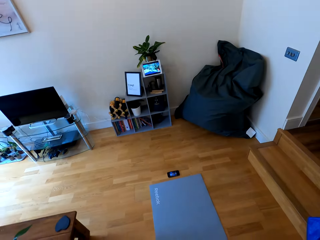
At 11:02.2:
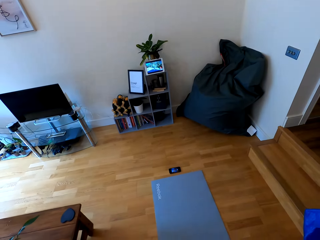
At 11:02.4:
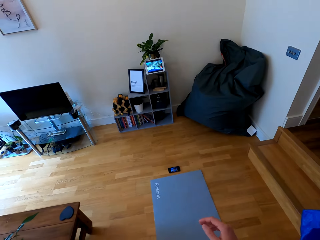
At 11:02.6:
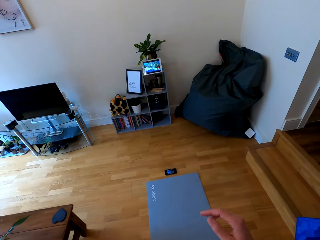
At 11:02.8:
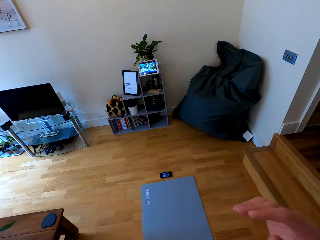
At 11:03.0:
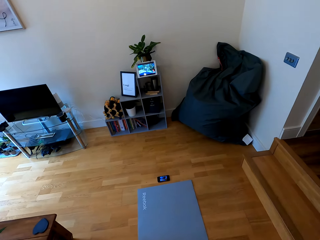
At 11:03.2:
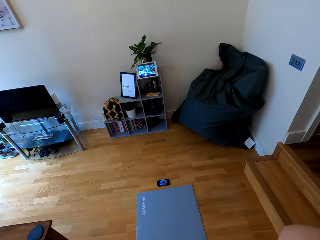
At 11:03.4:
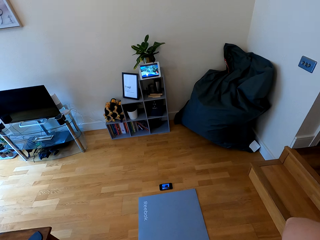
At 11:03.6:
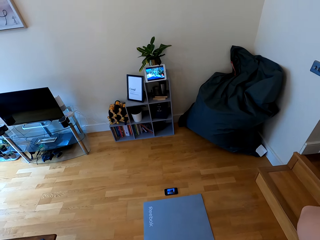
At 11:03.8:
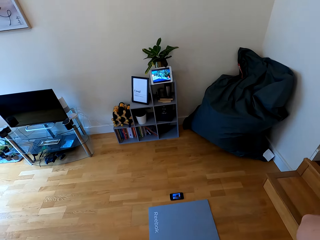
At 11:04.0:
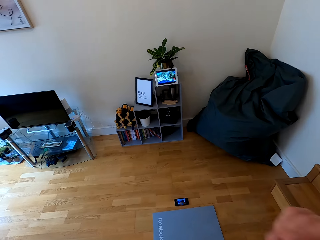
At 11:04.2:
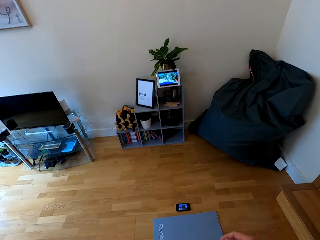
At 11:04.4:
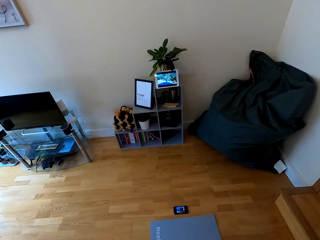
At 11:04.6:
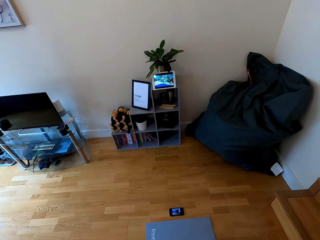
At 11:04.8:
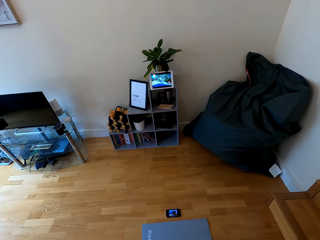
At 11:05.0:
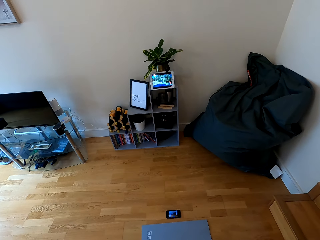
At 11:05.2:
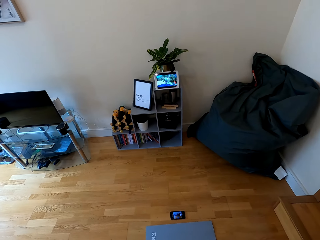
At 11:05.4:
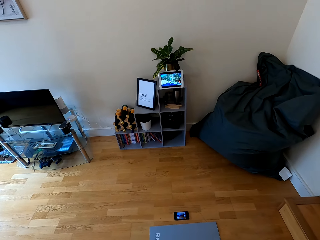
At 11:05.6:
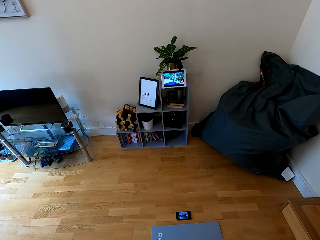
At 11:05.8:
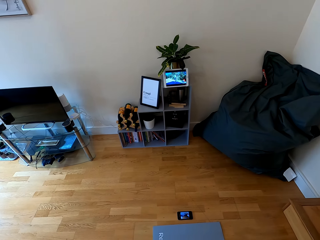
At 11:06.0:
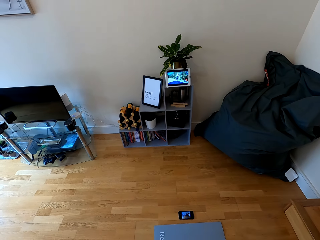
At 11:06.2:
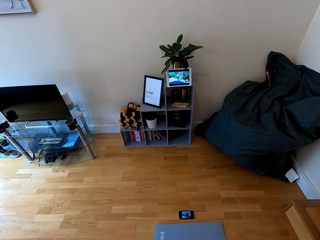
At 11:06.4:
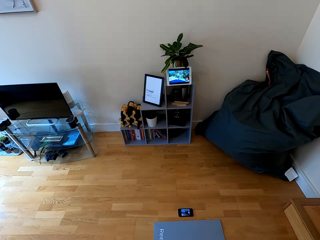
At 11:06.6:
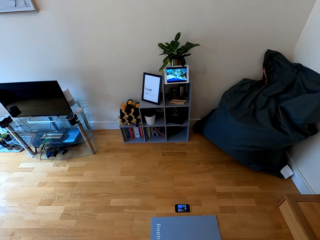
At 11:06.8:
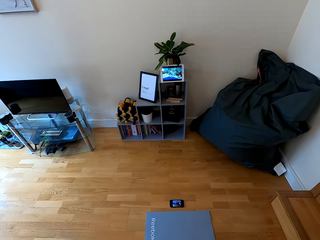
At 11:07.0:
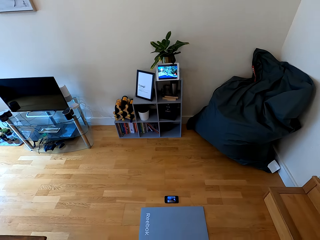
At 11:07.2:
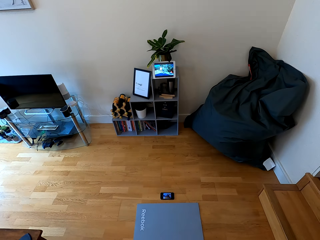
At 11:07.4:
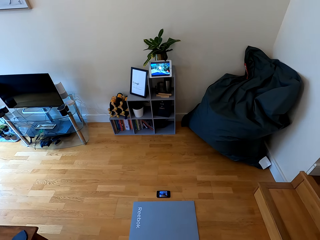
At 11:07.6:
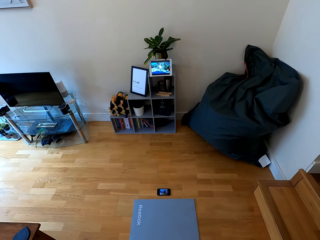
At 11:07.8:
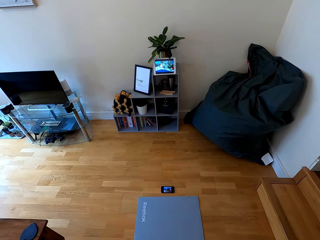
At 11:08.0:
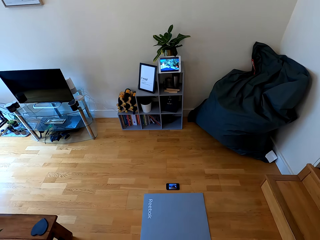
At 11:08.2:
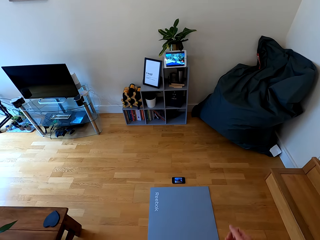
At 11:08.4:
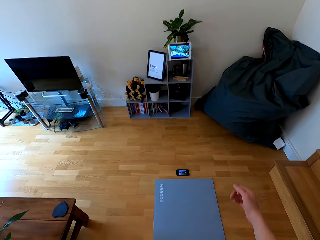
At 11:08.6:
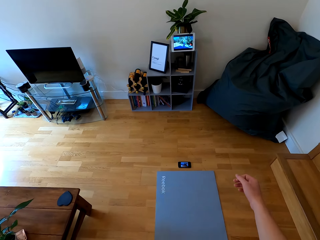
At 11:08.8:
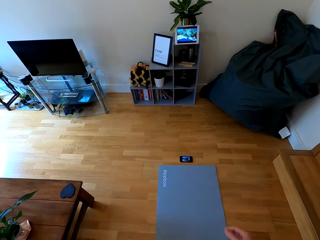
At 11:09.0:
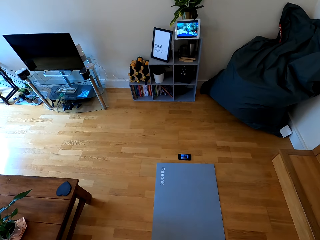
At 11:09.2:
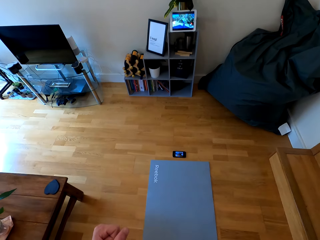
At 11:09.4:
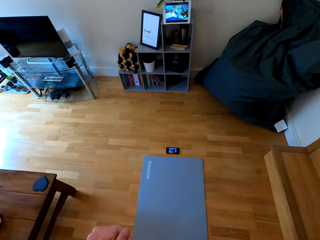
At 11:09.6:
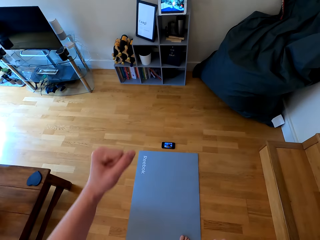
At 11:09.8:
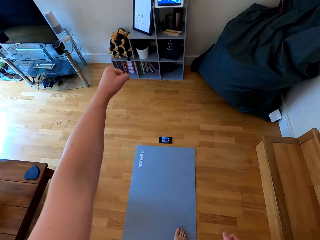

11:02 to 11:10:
The camera wearer raises both hands towards something.

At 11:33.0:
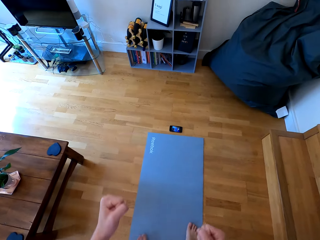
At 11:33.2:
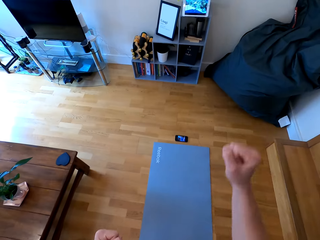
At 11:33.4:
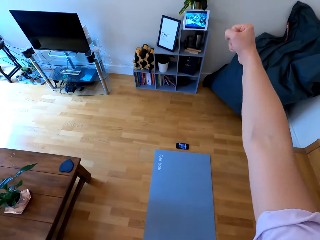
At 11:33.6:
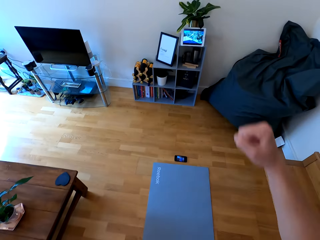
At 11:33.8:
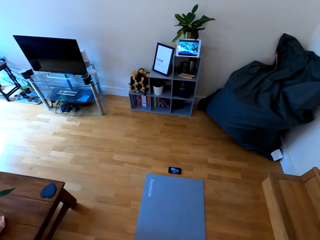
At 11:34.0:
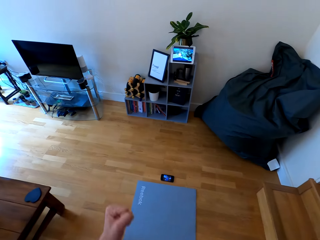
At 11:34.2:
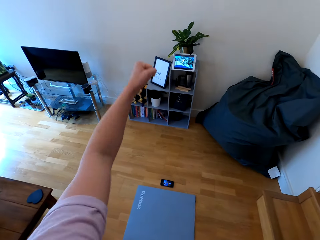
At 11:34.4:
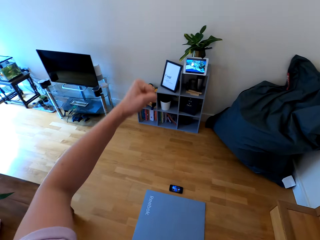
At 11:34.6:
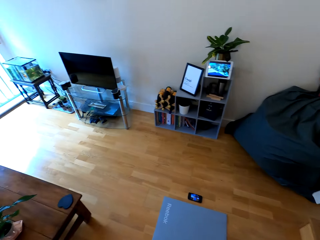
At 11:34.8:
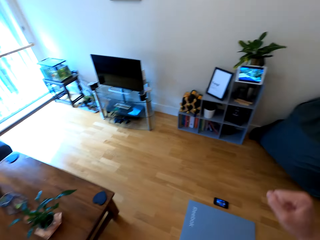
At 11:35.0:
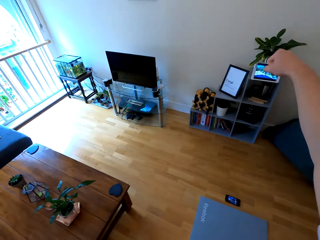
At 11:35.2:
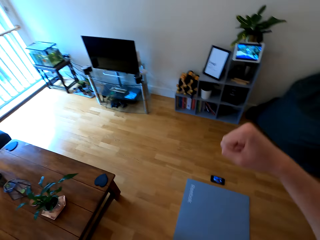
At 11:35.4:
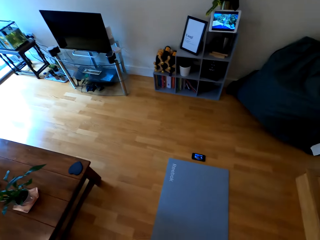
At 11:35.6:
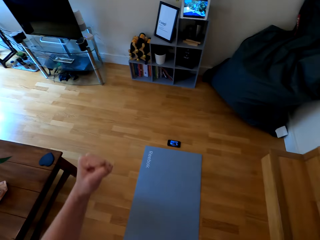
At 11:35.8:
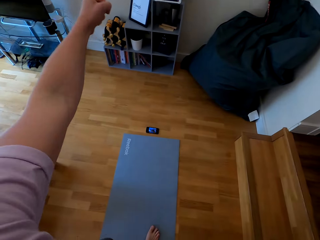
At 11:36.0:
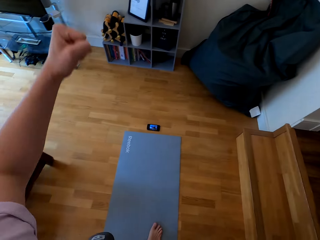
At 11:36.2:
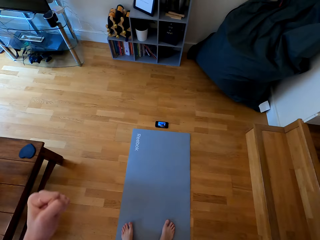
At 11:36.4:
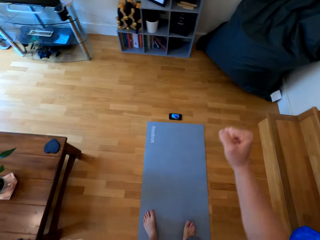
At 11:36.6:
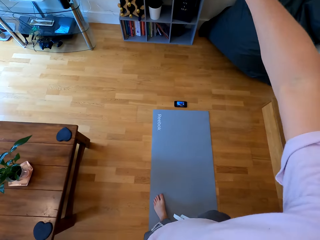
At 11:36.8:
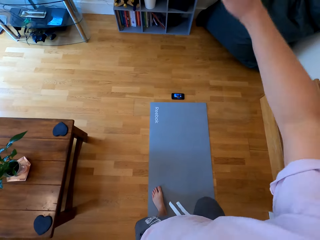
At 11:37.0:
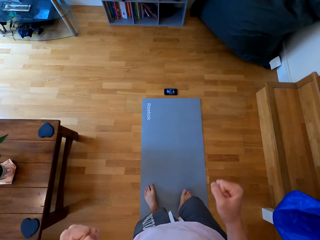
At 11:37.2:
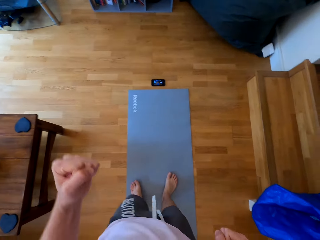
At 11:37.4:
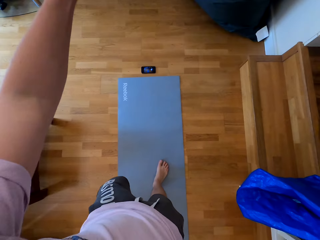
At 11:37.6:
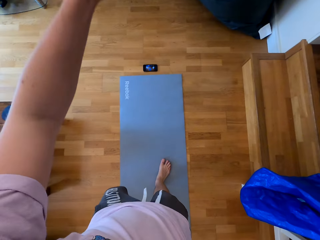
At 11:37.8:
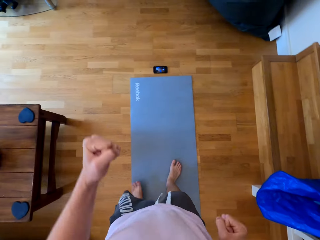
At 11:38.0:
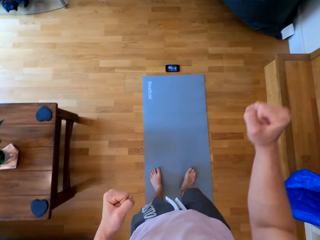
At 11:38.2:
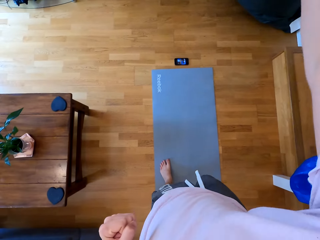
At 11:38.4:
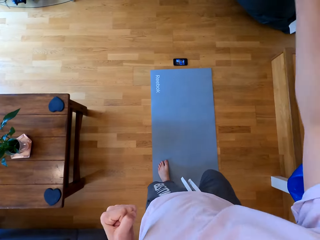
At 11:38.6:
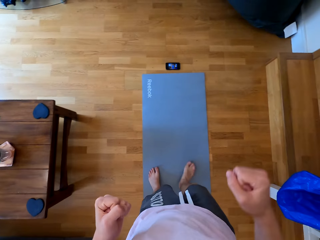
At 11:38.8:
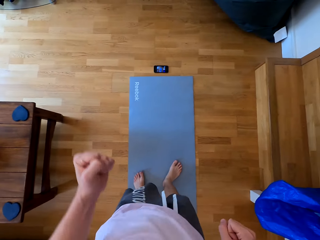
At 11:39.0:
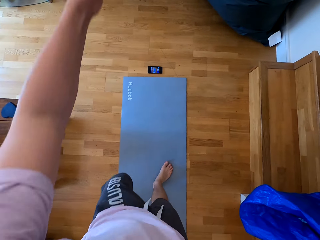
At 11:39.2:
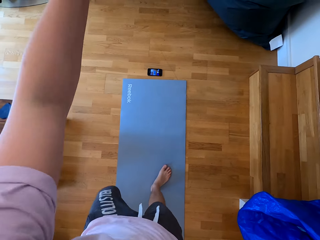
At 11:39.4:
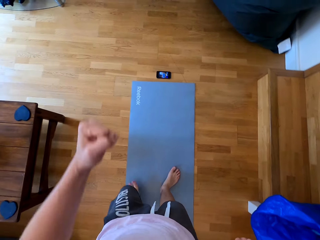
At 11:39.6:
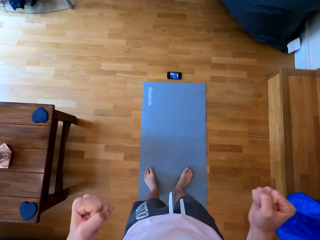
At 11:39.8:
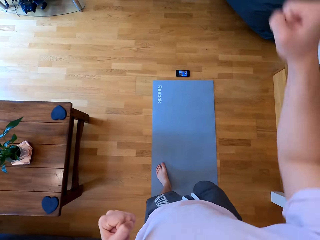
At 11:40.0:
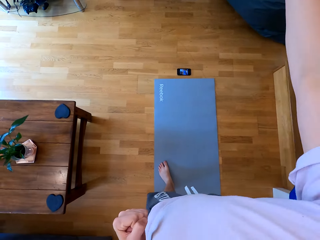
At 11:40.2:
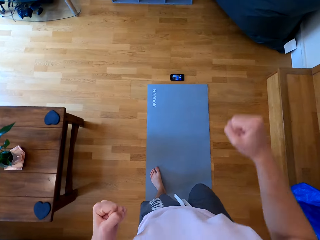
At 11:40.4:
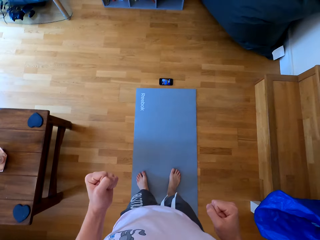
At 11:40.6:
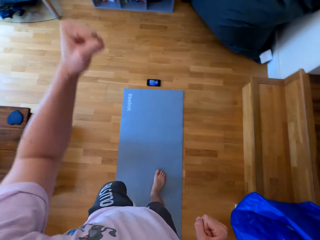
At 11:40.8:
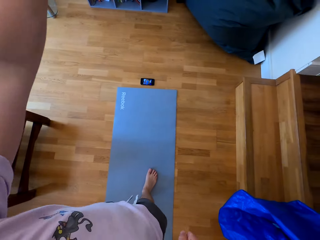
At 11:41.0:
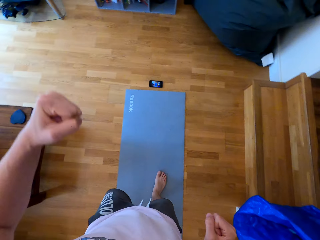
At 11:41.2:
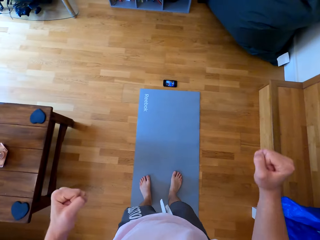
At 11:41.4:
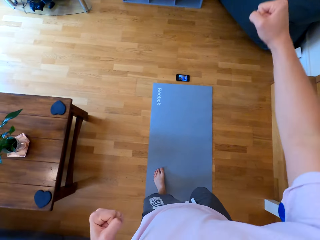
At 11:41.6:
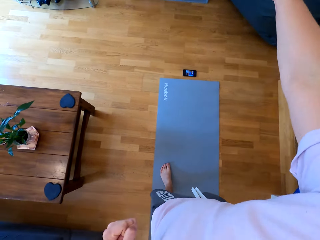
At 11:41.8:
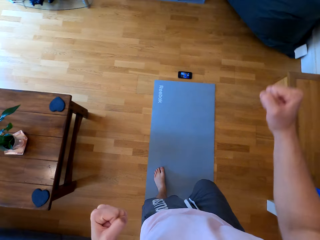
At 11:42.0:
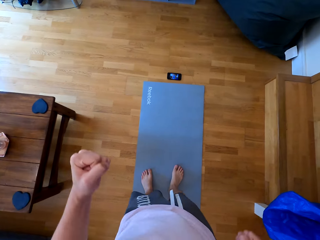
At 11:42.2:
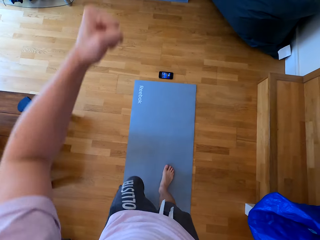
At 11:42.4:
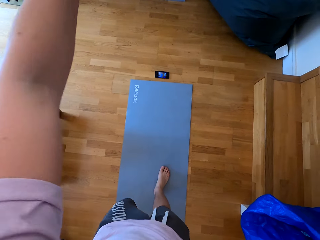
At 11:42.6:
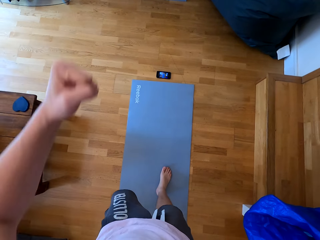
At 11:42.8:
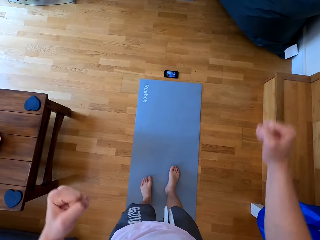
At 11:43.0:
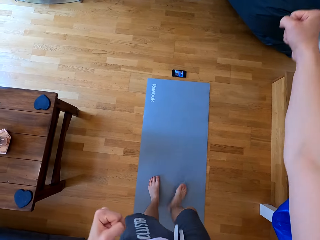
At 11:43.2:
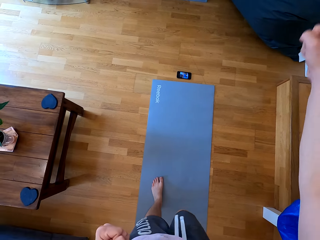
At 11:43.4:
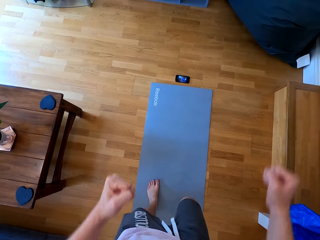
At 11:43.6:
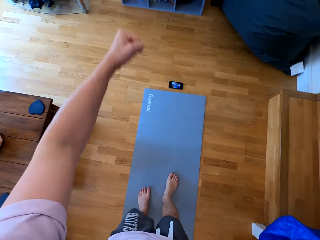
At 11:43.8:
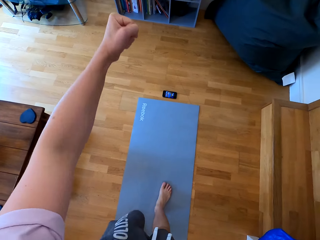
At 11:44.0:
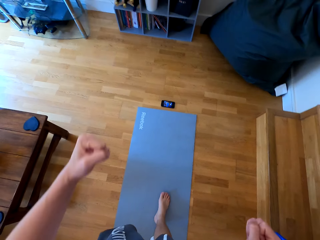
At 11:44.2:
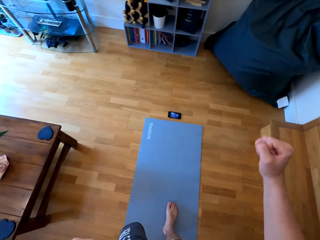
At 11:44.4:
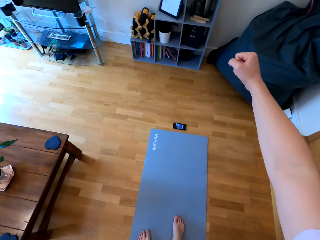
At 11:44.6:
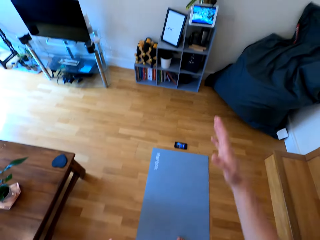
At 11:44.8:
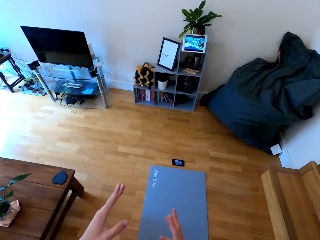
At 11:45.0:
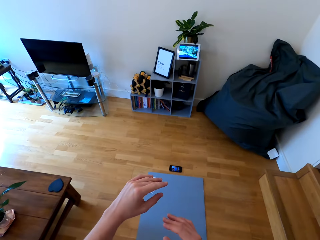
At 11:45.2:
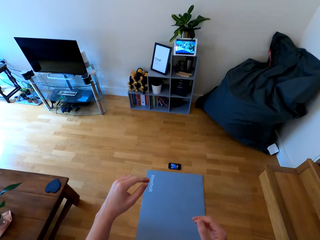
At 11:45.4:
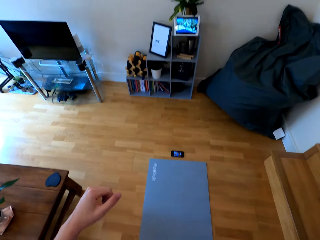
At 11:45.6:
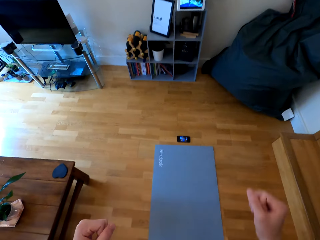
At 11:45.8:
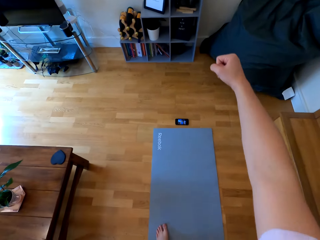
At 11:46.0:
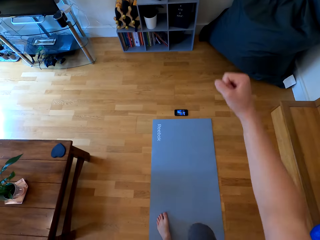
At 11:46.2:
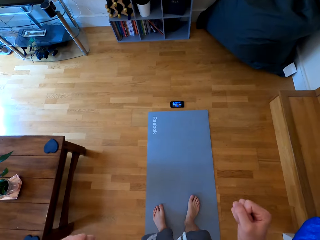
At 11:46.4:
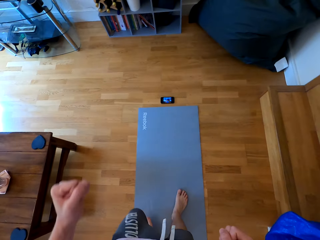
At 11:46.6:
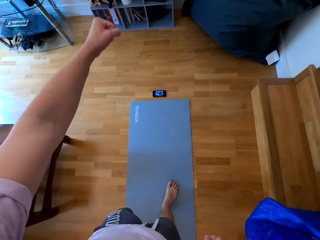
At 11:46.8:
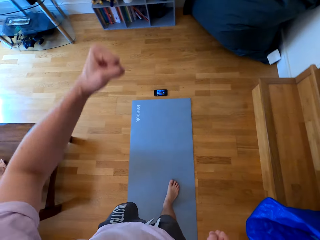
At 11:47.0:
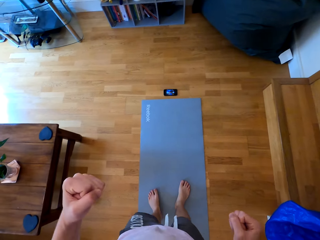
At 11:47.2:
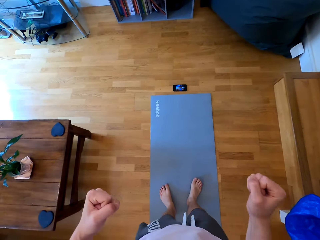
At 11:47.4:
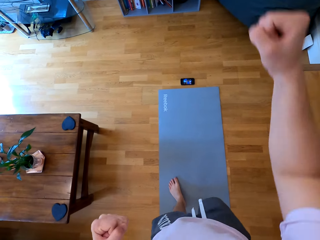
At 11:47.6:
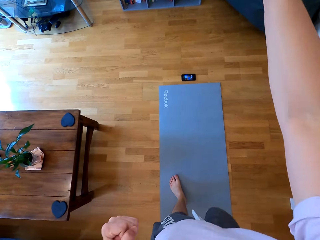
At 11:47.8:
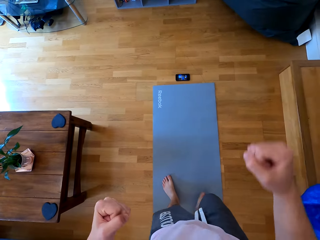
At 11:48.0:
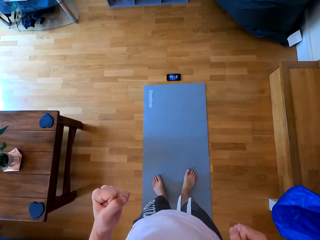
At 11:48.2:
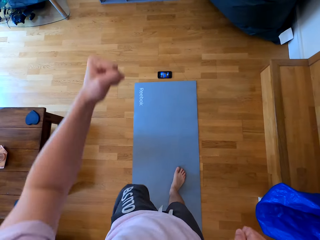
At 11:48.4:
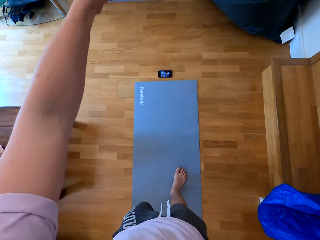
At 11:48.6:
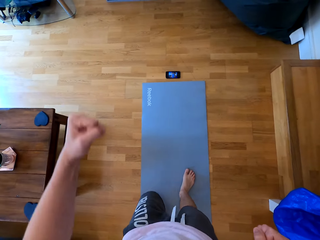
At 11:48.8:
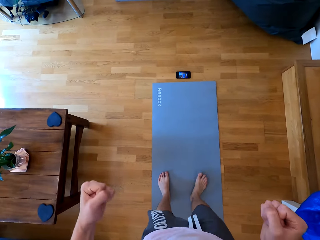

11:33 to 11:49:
The camera wearer raises up the right hand. They raise up the left hand. They raise up the right hand. They raise up the left hand. They raise up the right hand. They raise up the left hand. They raise up the right hand. They raise up the left hand. They raise up the right hand. They raise up the left hand. They raise up the right hand. They raise up the left hand. They raise up the right hand. They raise up the left hand. They raise up the right hand. They raise up the left hand. They raise up the right hand. They raise up the left hand.
